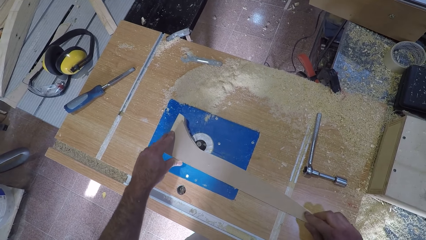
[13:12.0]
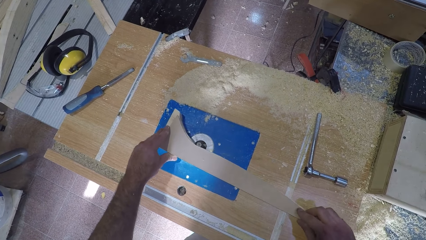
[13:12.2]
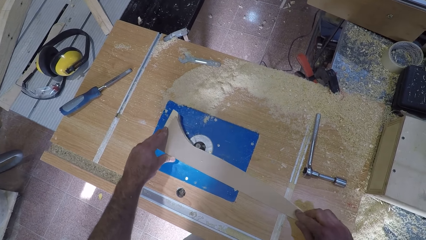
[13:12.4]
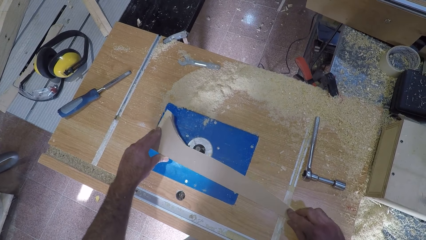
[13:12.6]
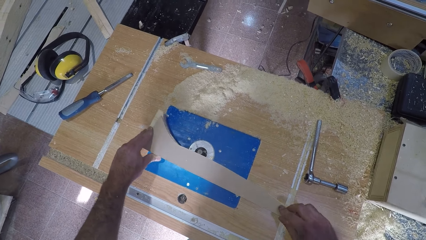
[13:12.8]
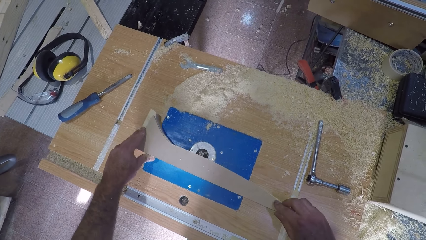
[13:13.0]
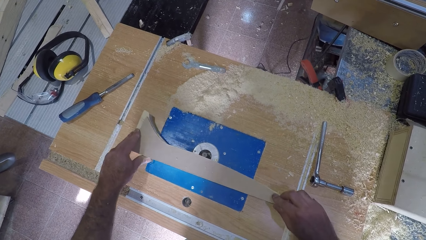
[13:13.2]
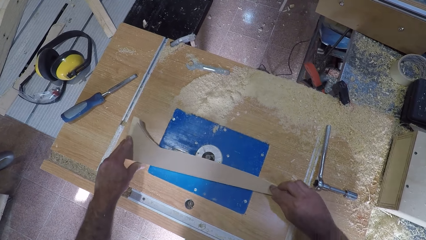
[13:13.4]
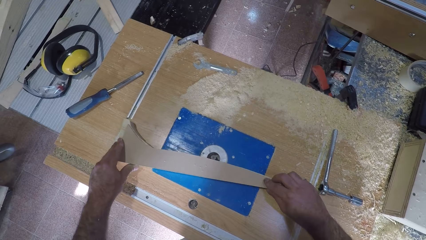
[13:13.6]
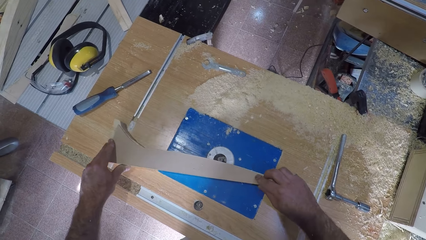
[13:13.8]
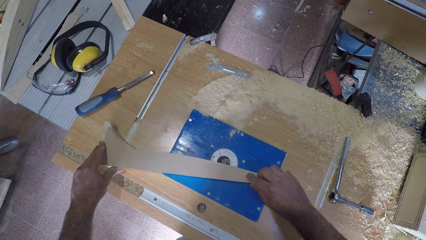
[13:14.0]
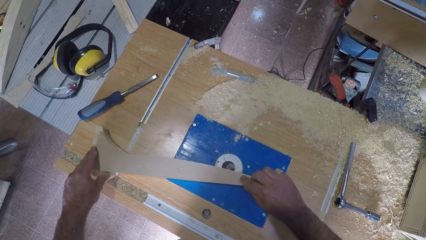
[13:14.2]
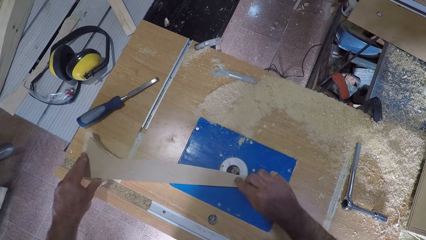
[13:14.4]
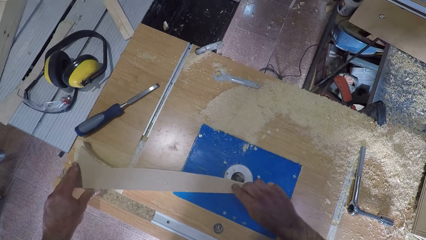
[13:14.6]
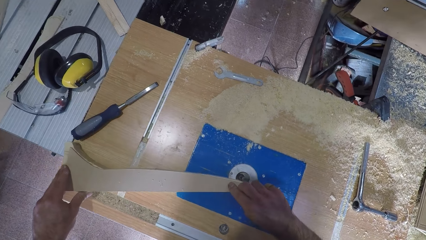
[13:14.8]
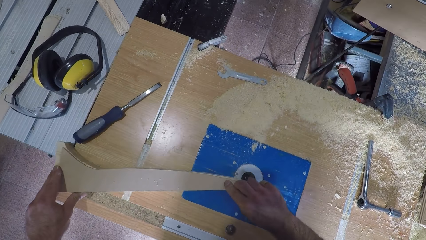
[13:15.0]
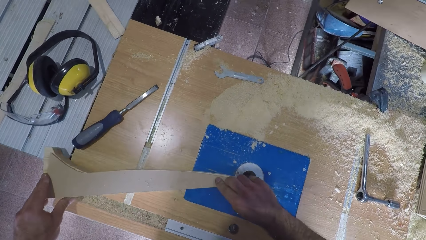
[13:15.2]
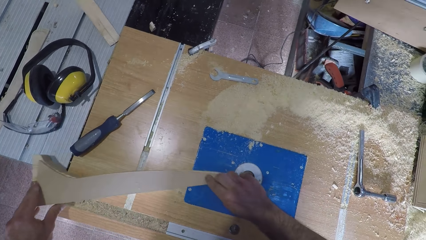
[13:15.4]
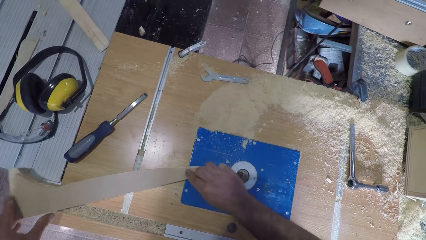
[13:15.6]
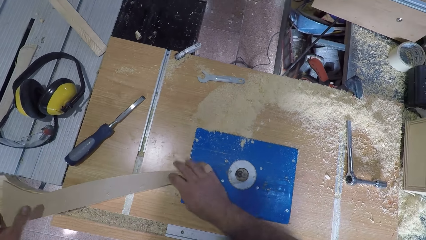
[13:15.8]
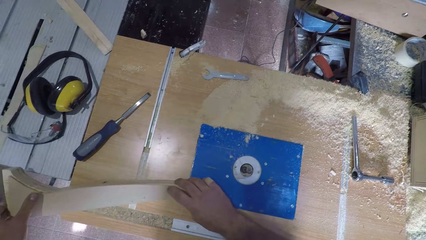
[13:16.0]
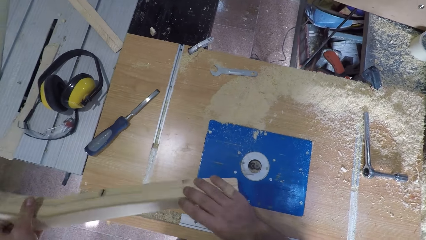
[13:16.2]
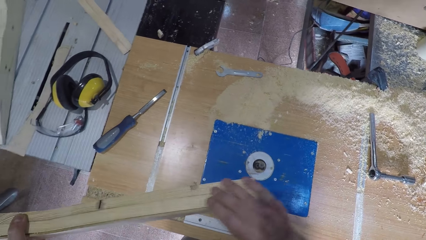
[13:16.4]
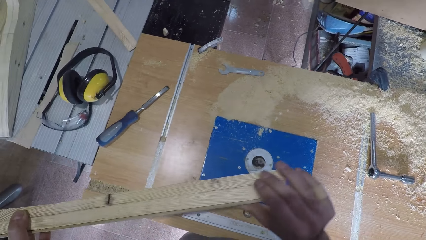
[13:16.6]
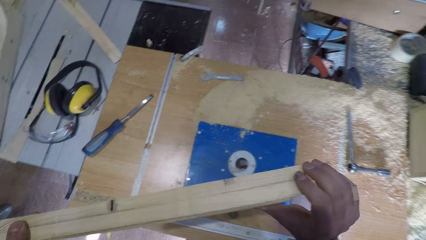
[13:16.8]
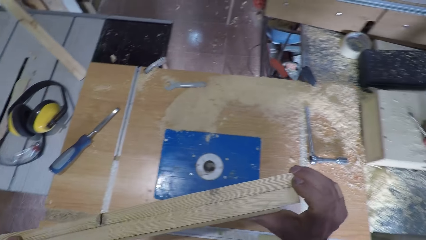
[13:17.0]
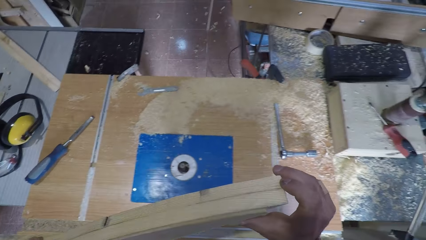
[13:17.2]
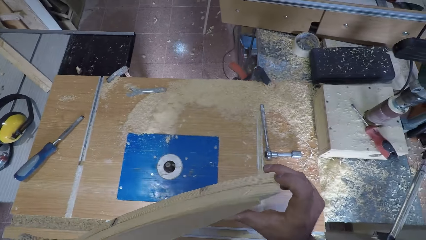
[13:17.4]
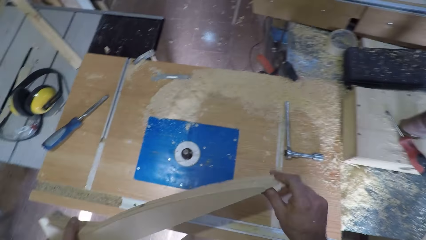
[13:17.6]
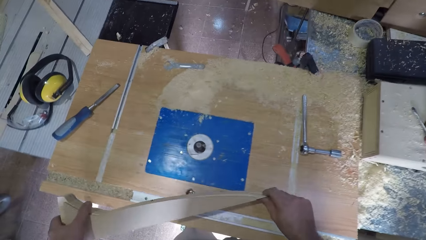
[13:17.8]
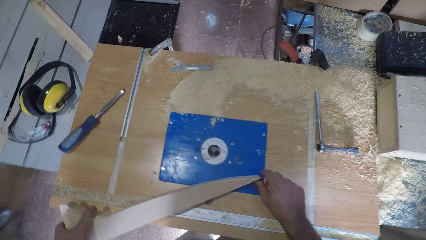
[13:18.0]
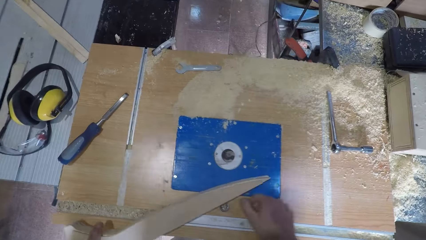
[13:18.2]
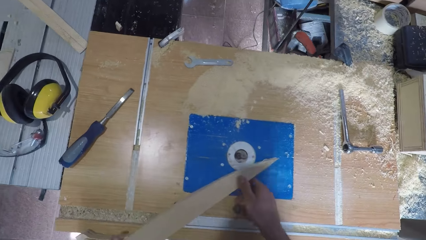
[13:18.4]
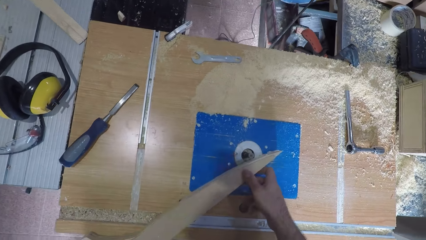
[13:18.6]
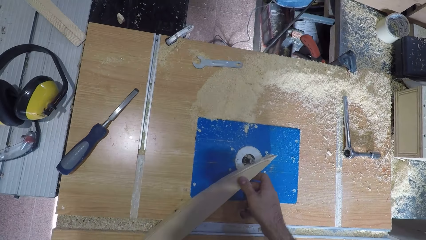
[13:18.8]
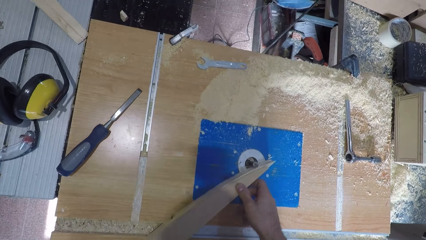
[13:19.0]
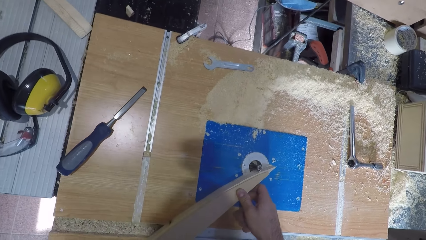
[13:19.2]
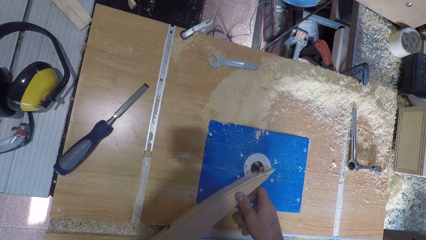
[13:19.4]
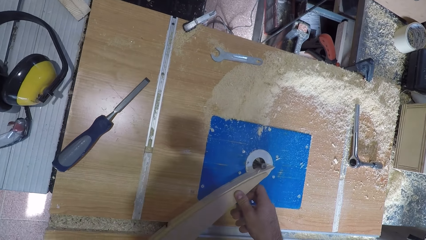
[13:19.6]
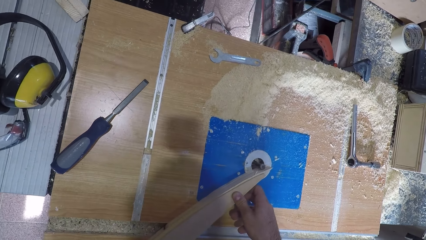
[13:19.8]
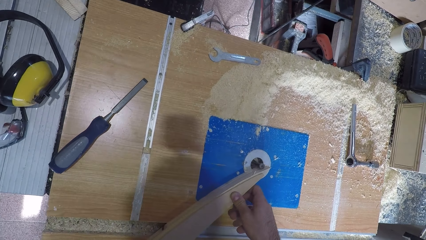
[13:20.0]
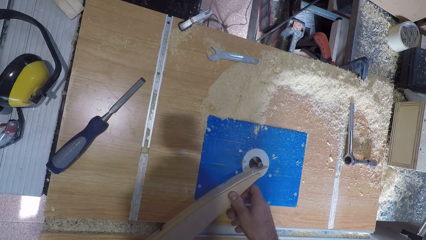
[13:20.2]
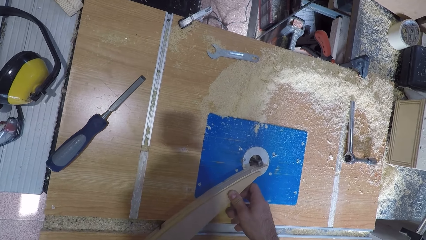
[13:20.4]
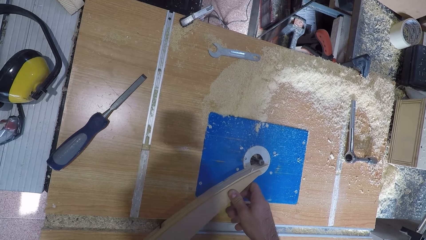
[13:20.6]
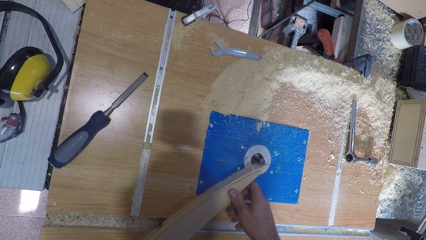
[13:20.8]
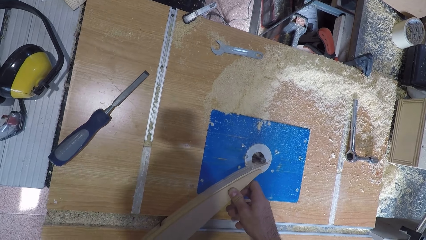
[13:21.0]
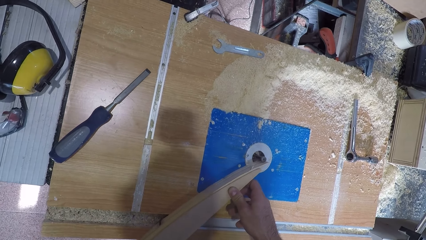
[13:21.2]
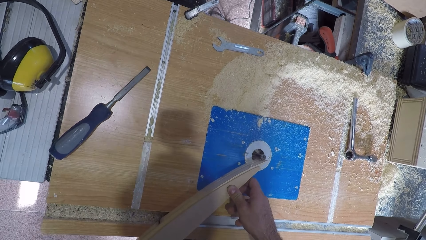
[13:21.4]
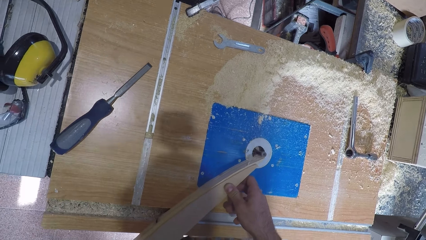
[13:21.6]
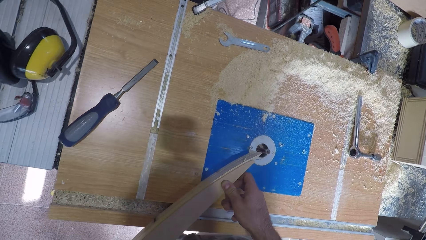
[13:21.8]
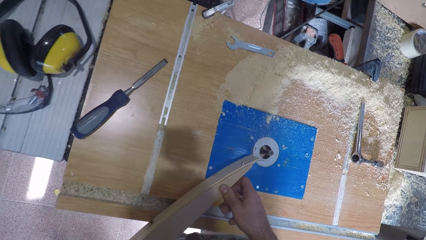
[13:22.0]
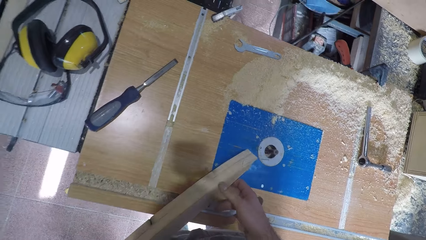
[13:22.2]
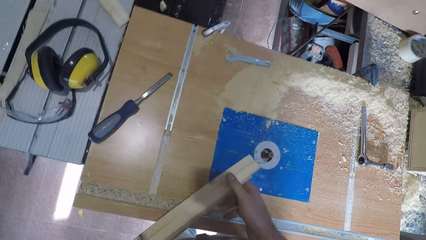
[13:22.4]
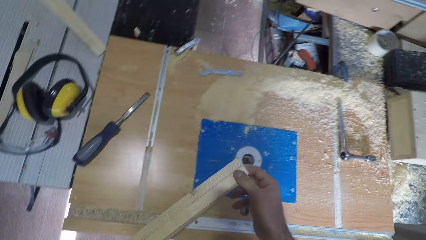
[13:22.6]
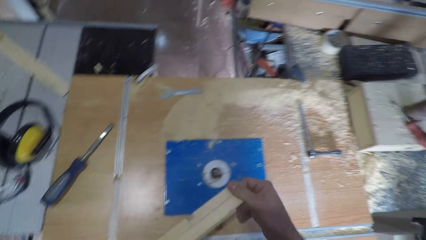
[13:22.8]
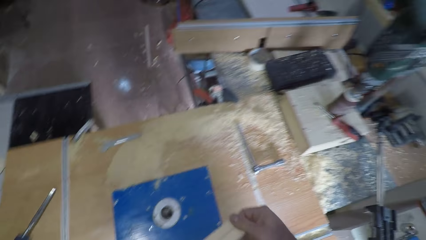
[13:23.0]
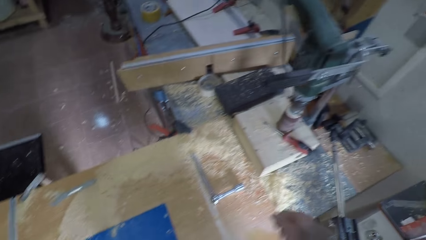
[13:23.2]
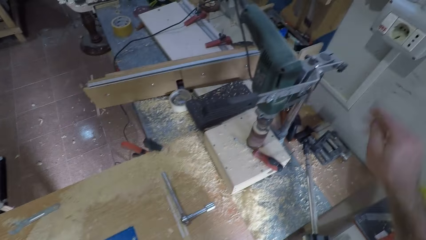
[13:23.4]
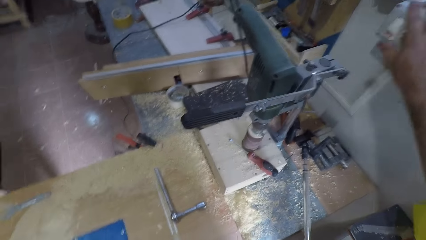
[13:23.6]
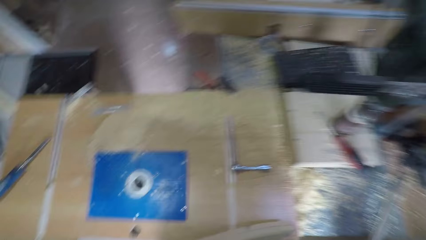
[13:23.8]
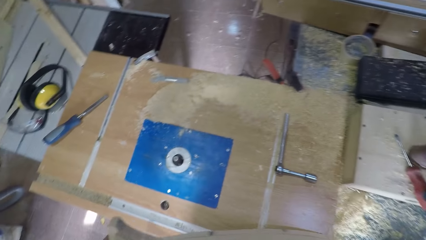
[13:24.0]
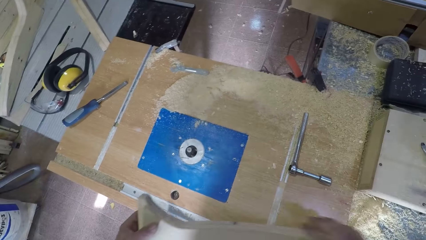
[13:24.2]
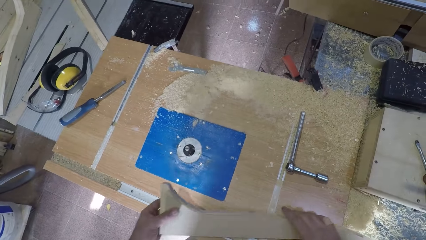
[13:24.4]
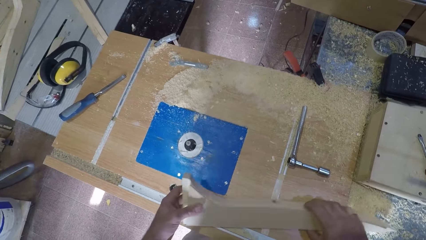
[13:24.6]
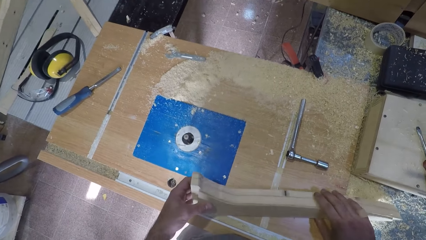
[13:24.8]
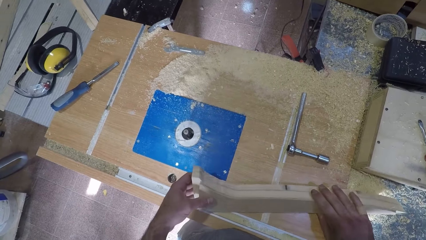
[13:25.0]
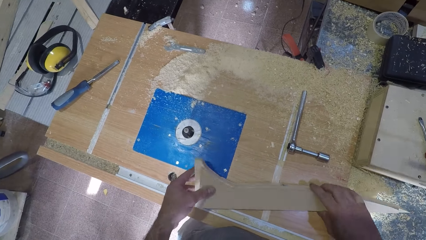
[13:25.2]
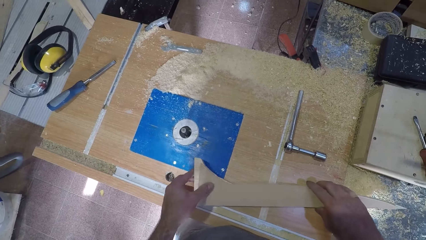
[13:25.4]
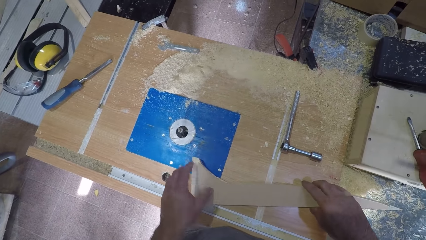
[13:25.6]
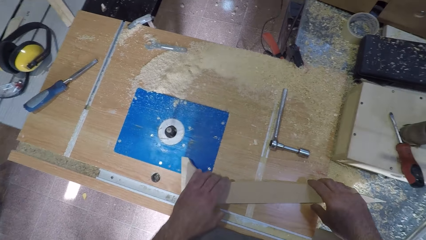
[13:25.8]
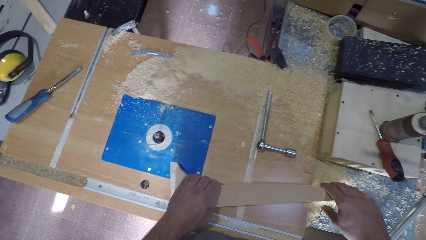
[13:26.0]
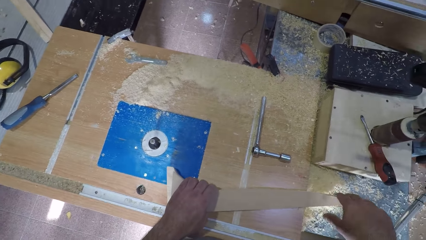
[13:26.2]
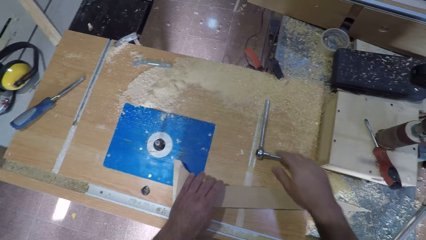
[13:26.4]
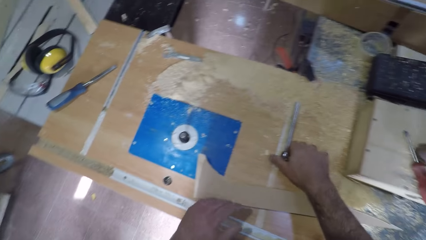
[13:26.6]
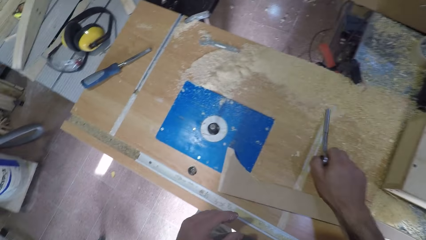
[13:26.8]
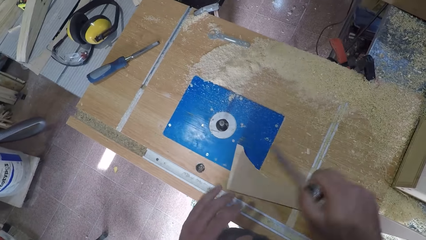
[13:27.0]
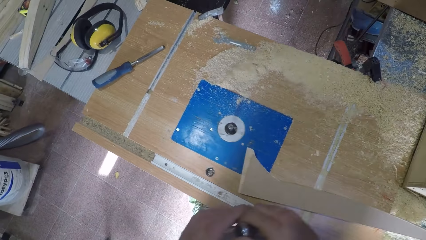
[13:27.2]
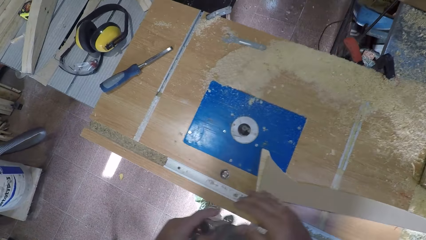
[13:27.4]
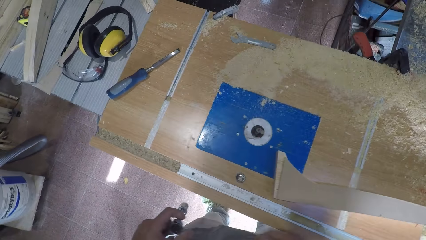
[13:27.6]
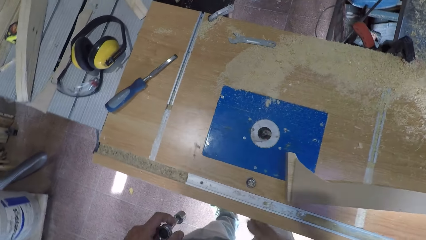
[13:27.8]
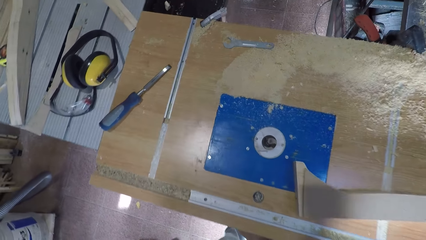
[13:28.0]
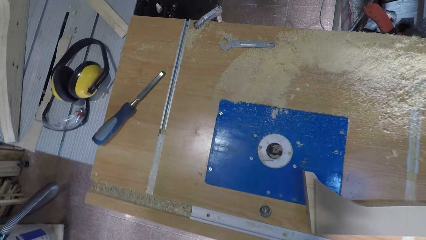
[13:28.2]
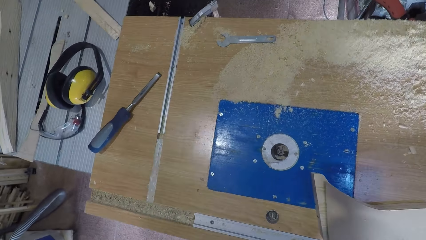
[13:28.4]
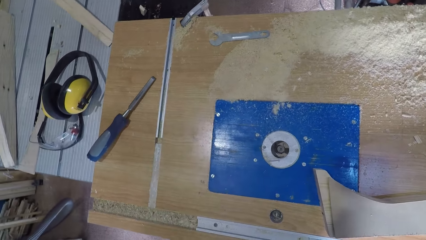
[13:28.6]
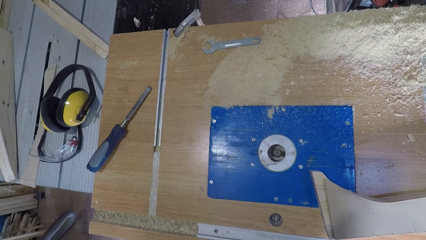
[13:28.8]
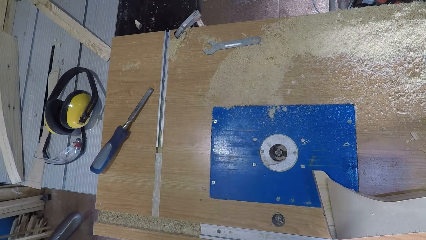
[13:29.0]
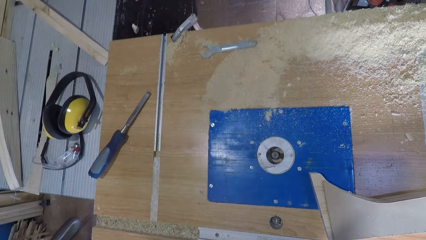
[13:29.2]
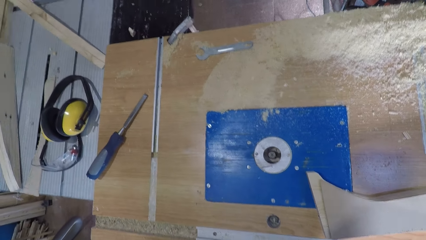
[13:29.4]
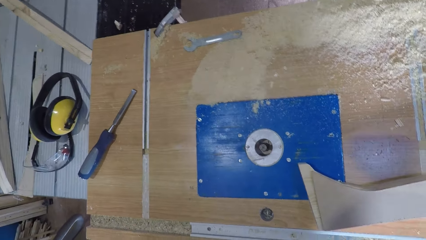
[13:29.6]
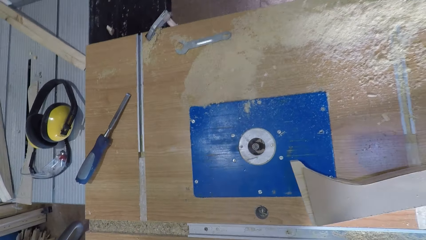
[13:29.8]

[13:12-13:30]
The camera wearer picks the wood again. He turns off the router table. He grips the timber. He puts down the timber. He takes the L spanner. He holds the L spanner with his other hand. He locks something under the router table.
